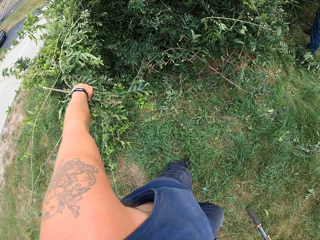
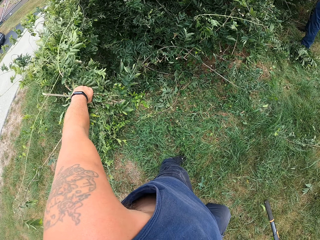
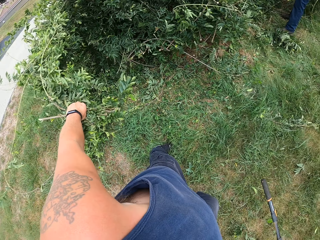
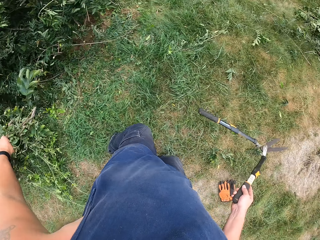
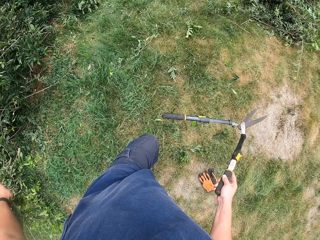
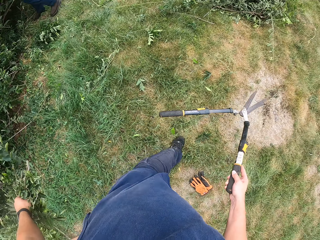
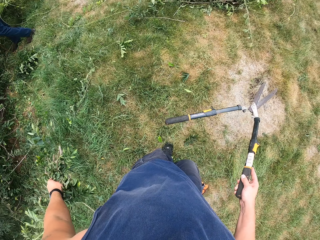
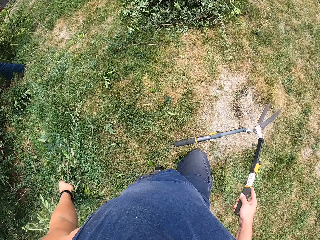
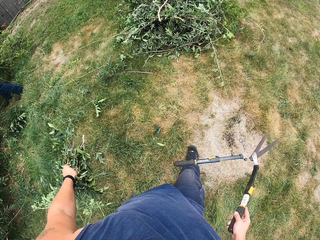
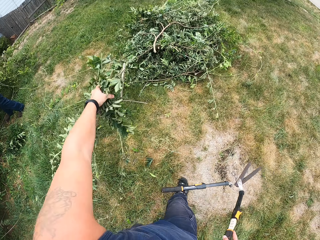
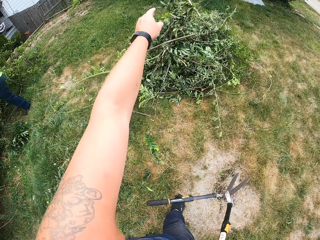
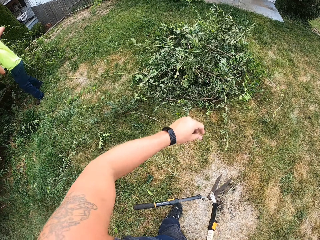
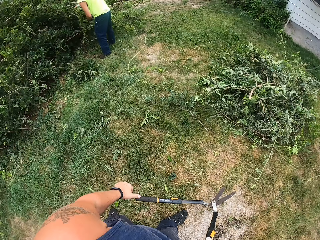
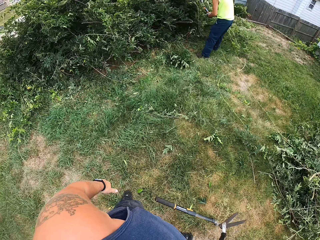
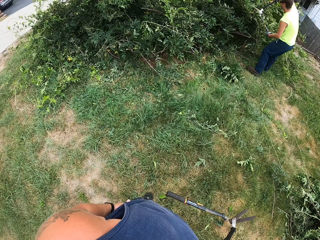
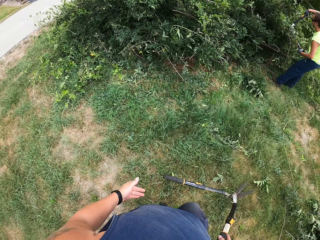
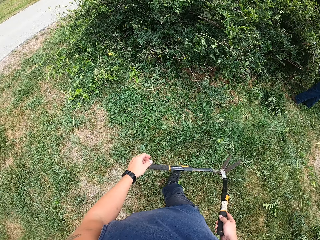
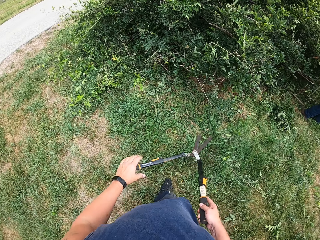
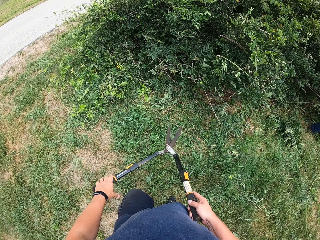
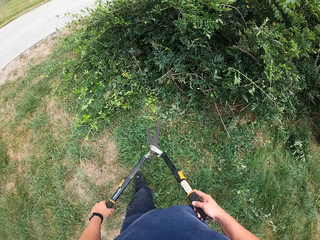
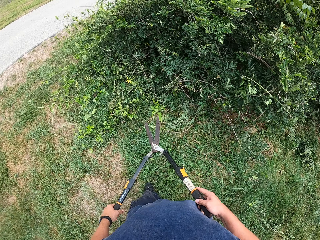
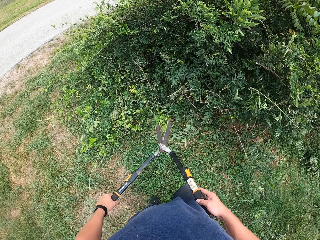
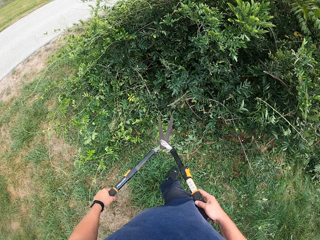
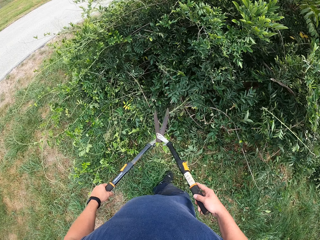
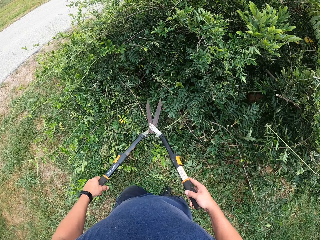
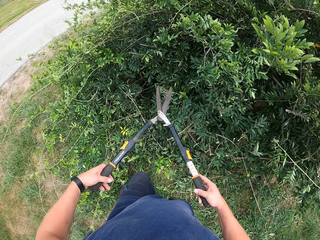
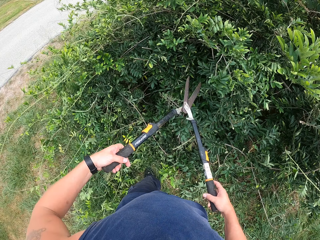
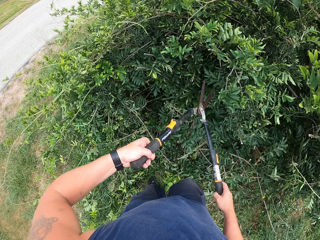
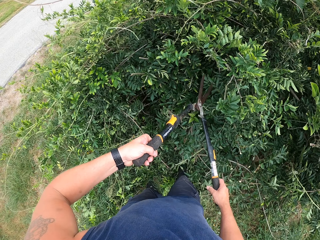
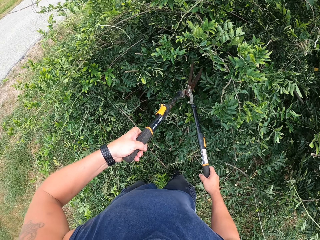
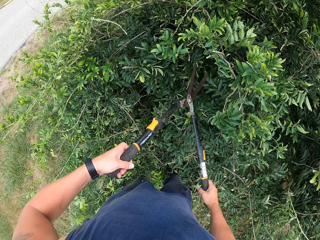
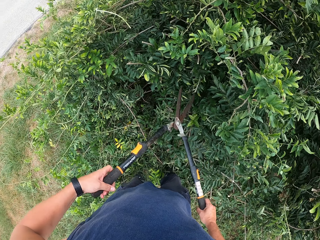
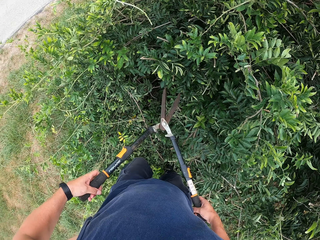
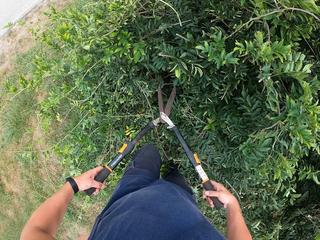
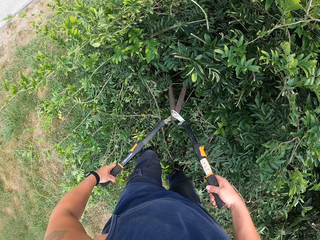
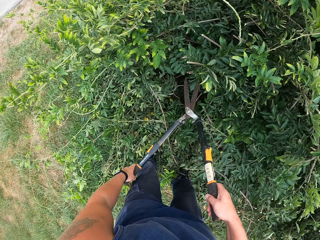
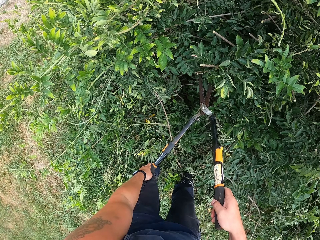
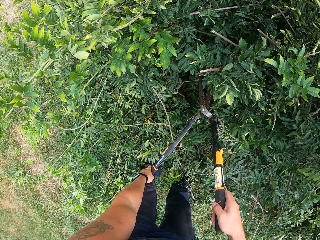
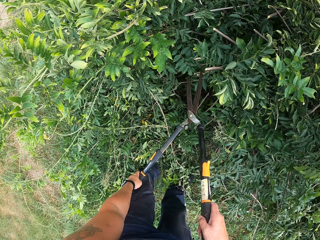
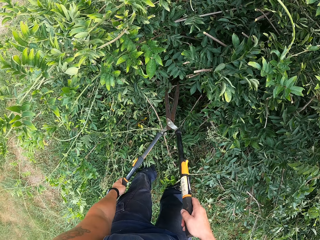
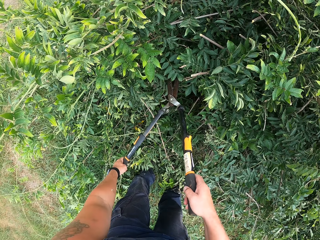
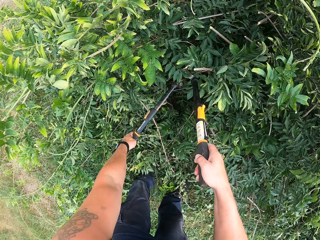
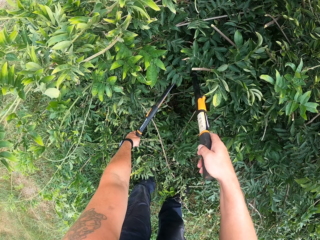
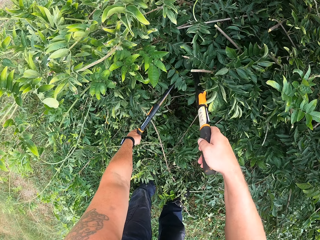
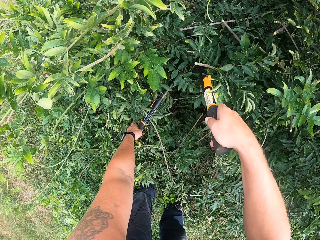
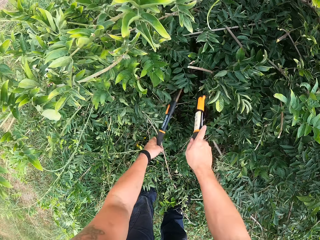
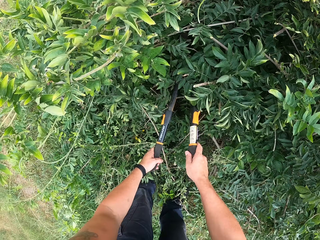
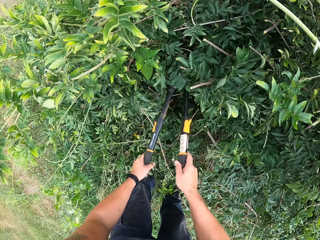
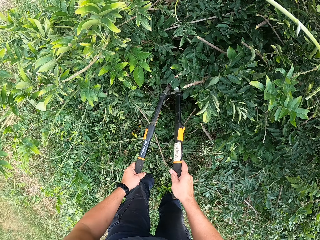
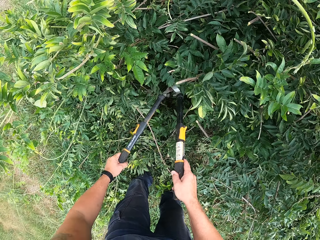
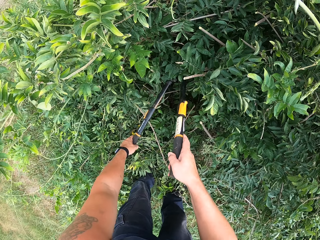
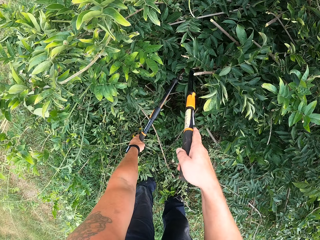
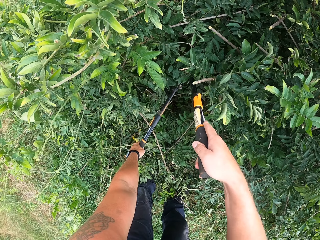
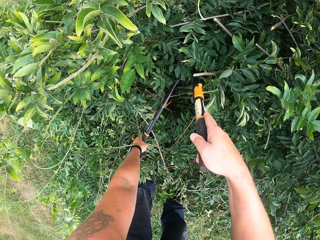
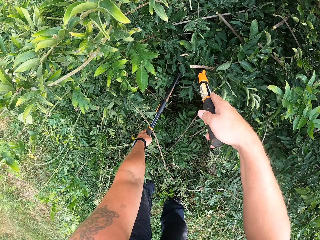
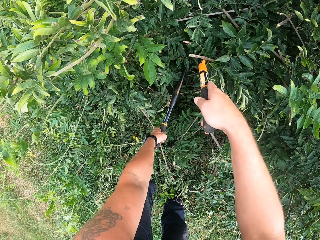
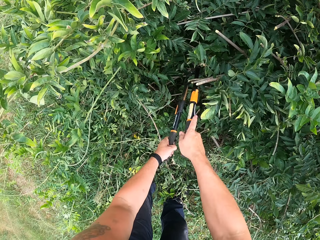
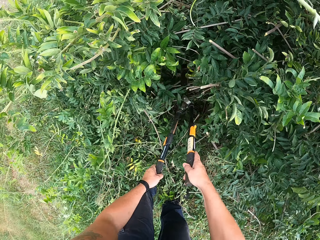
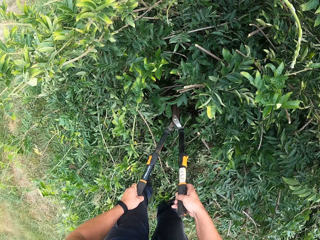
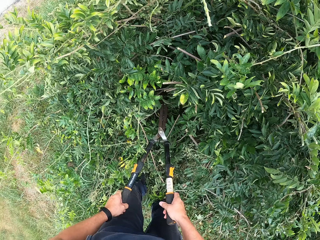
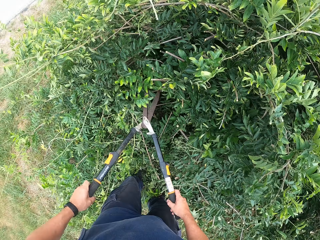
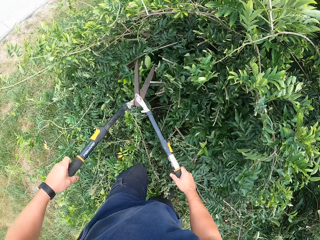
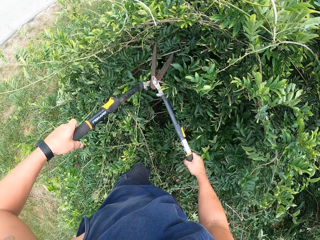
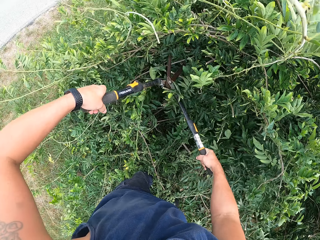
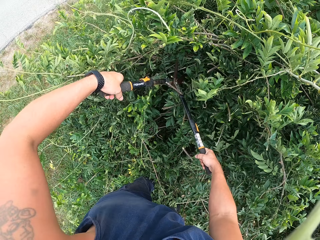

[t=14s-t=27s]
The camera wearer walks toward a packed deadwood on the ground. They throw branches away. They drop the deadwood on the ground. A man cuts plants. The camera wearer walks toward the tree with the shear. They trim the tree with the shear.

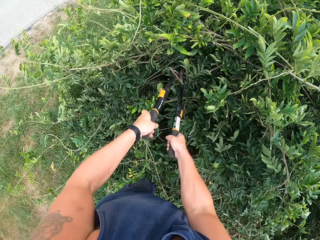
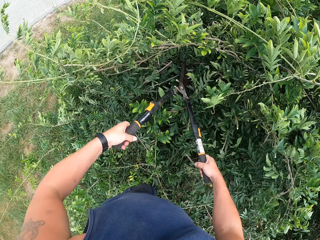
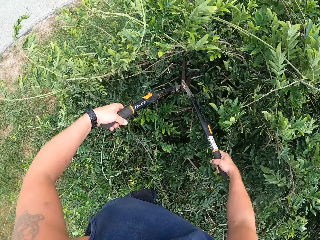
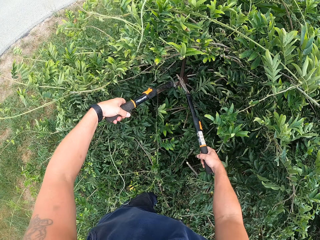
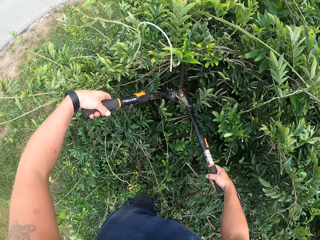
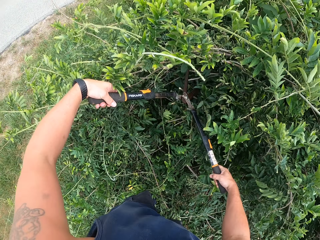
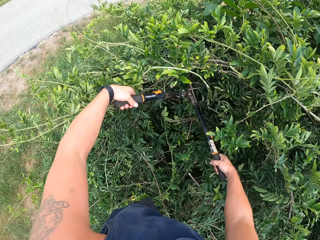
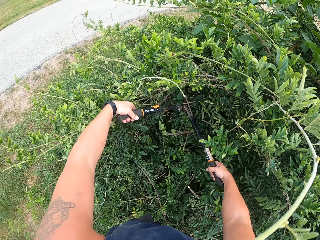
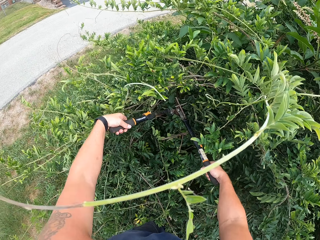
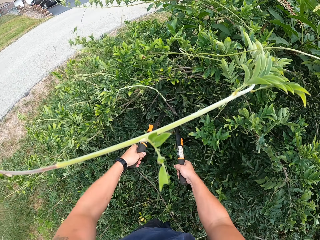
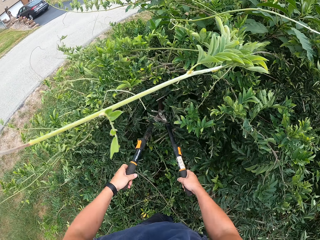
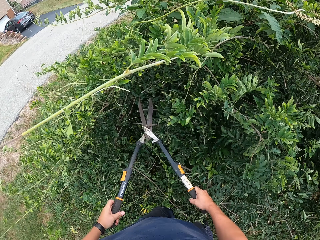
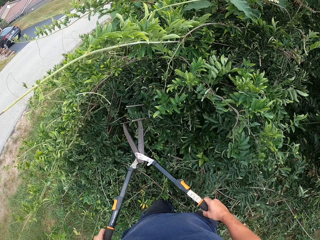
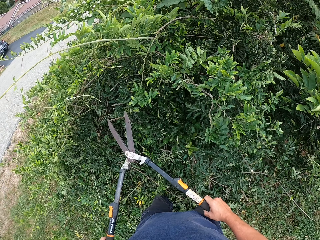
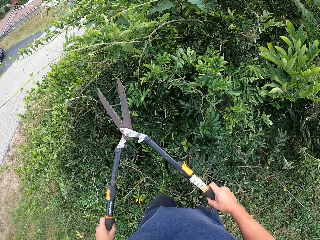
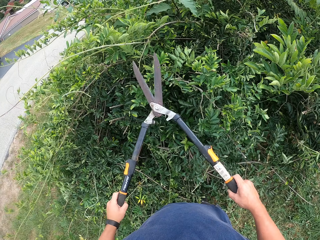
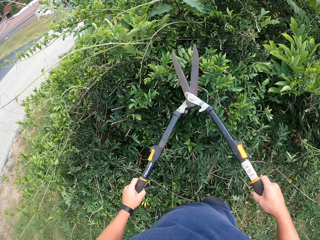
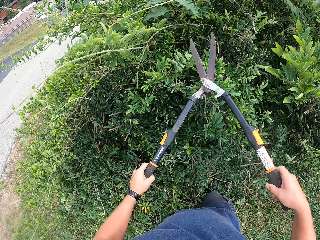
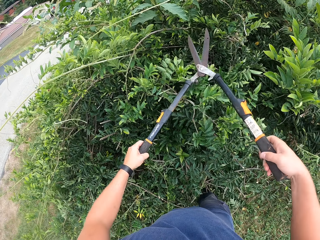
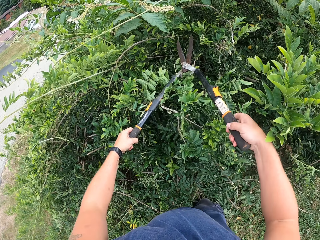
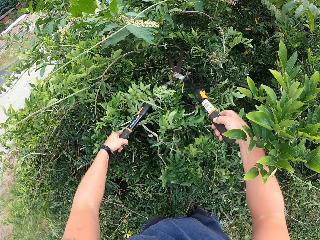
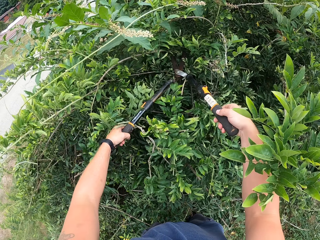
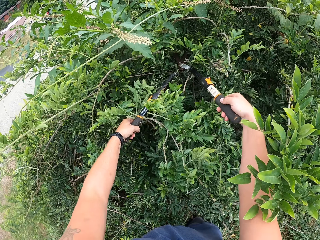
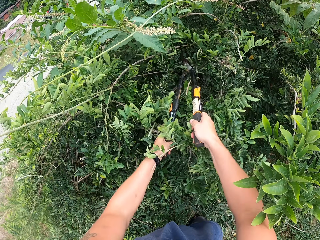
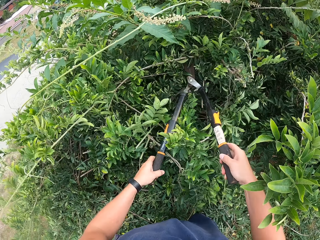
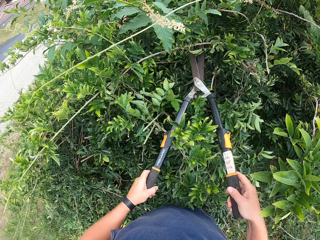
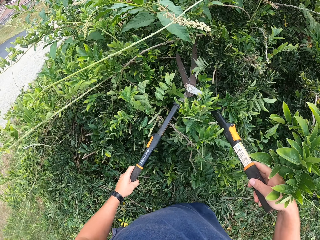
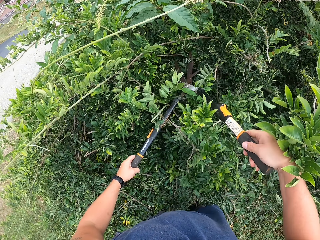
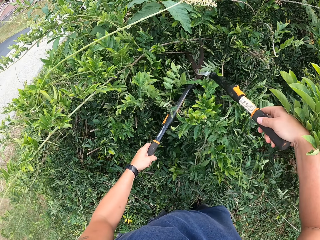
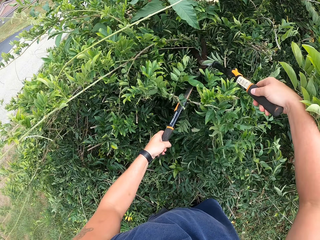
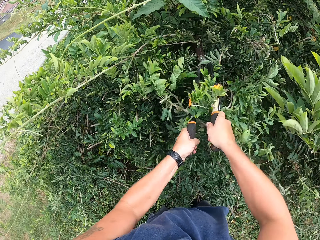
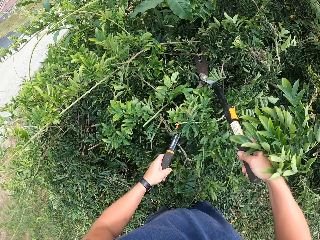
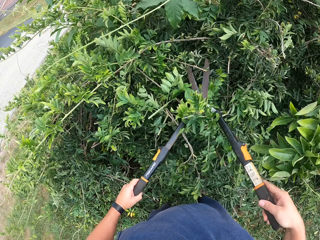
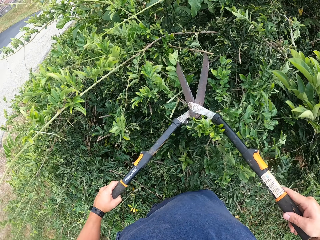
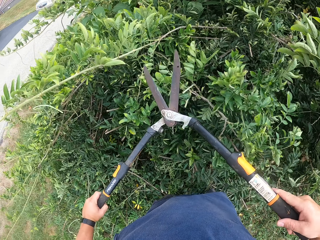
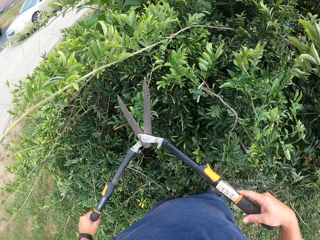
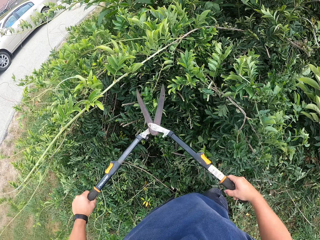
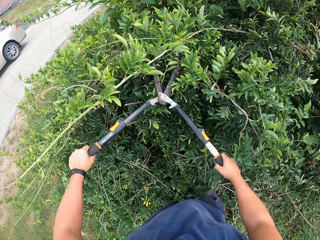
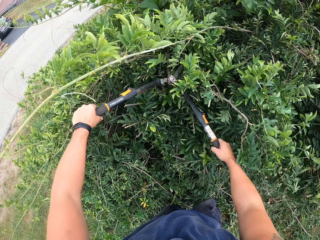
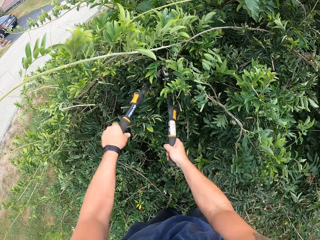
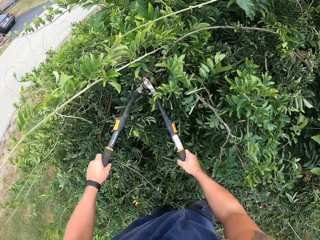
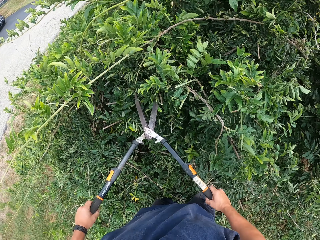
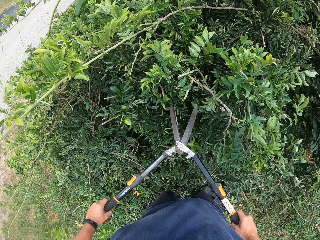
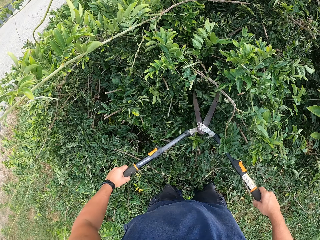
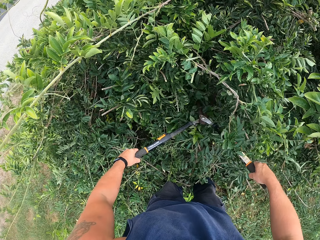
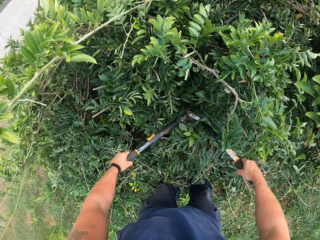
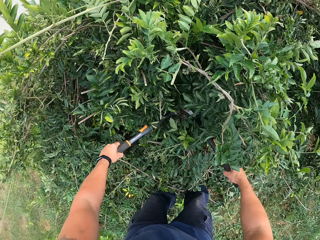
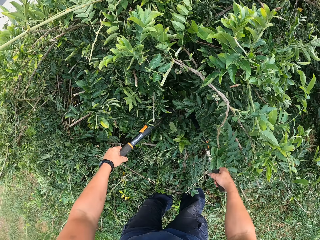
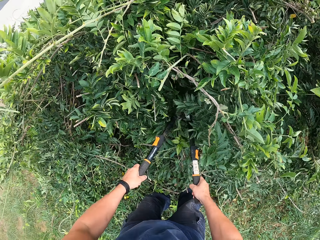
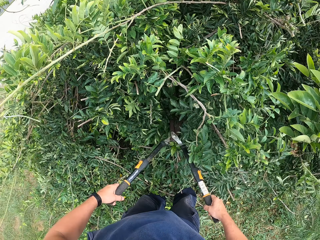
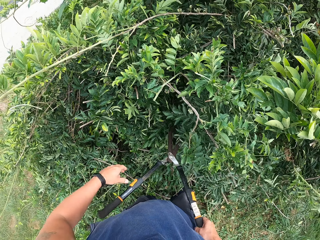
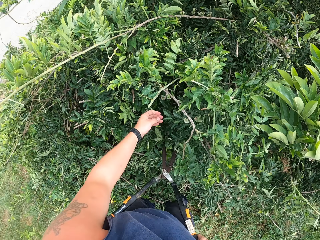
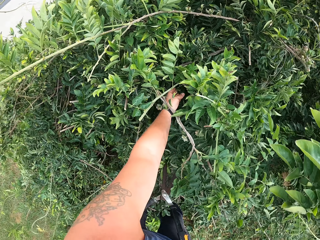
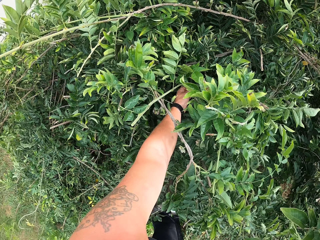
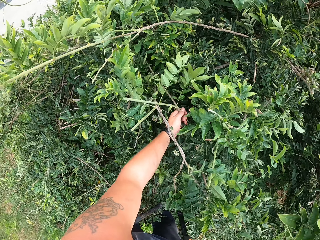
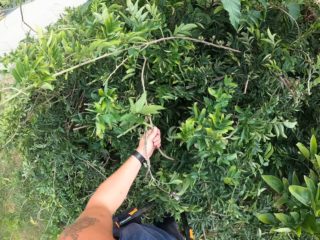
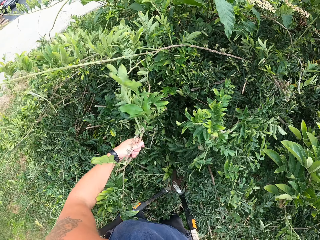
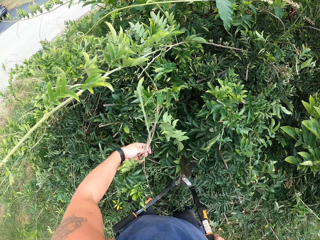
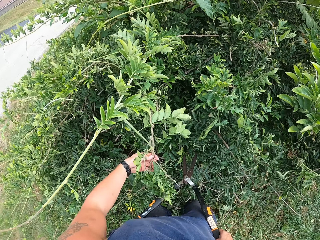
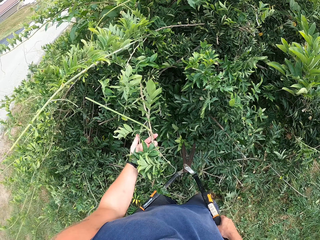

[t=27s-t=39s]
The camera wearer stops for a while. He picks the deadwood from the tree with his left hand.
